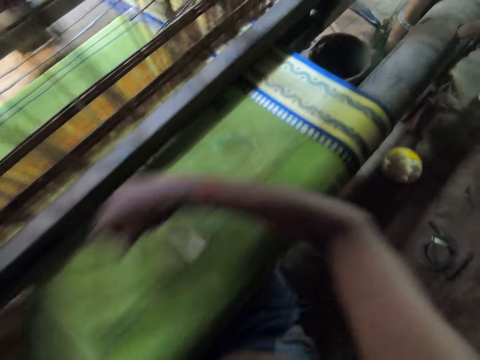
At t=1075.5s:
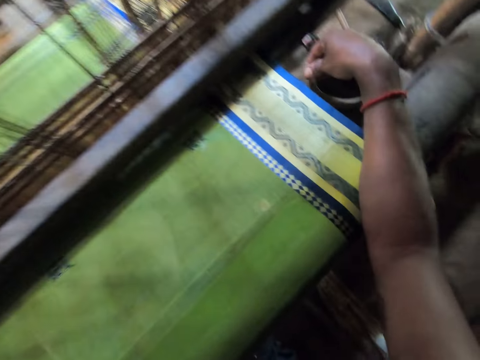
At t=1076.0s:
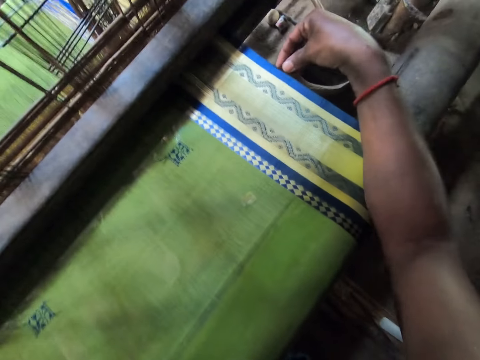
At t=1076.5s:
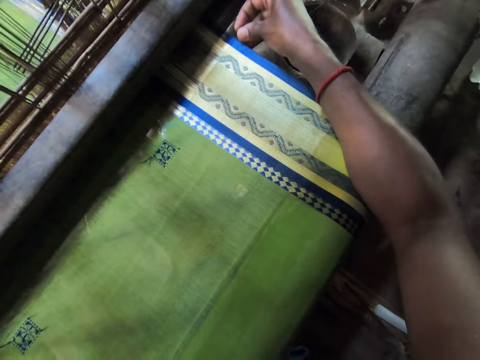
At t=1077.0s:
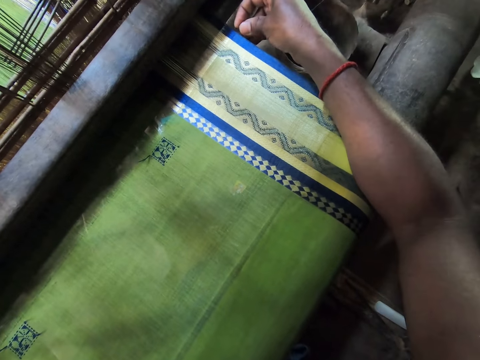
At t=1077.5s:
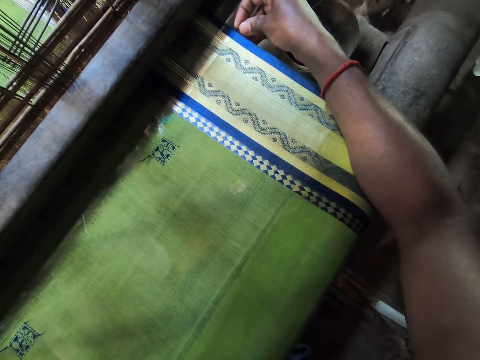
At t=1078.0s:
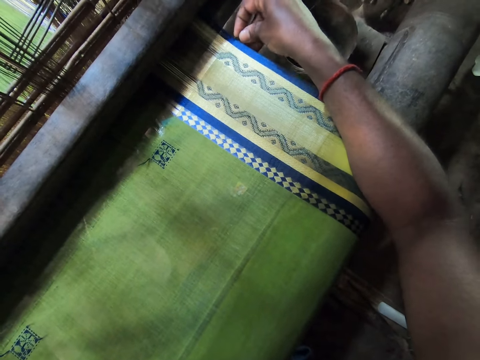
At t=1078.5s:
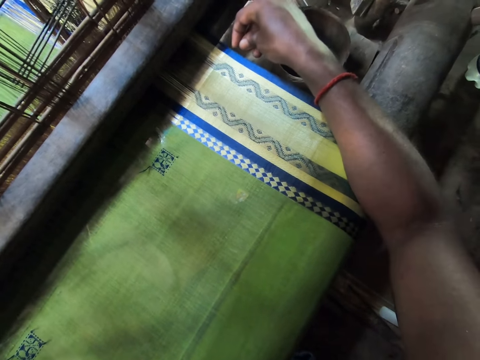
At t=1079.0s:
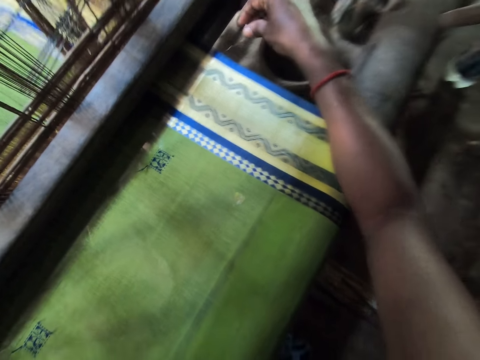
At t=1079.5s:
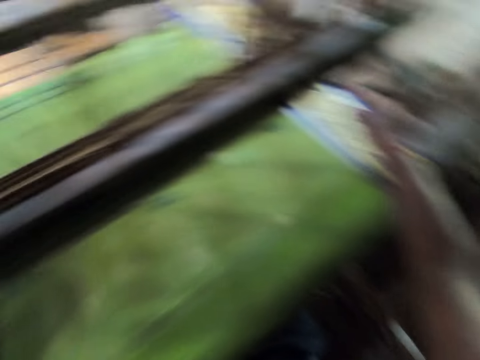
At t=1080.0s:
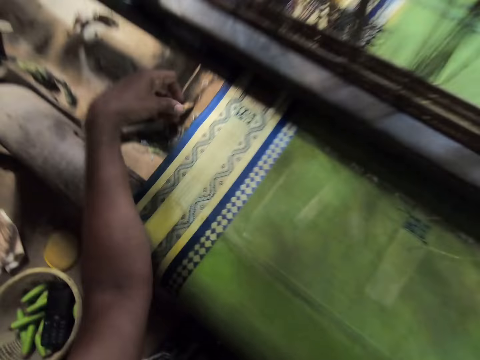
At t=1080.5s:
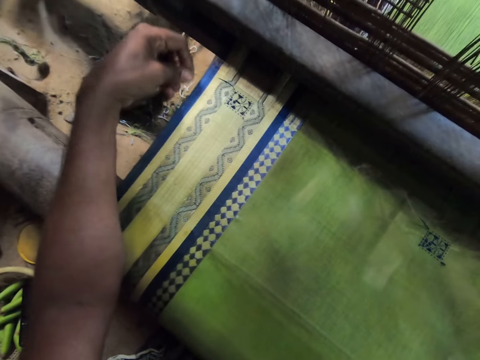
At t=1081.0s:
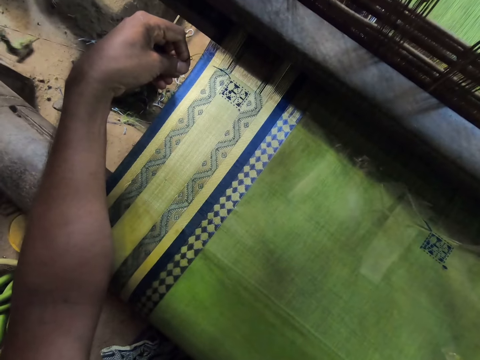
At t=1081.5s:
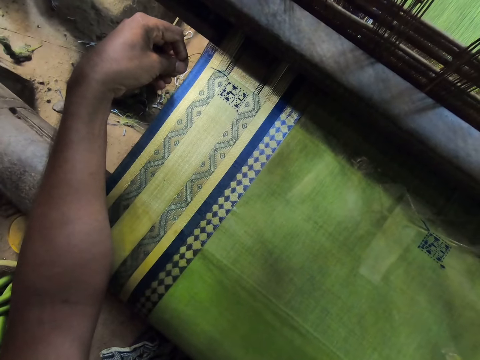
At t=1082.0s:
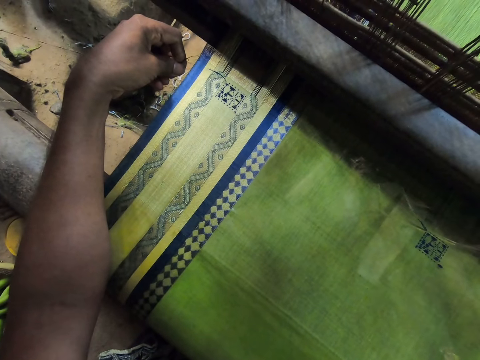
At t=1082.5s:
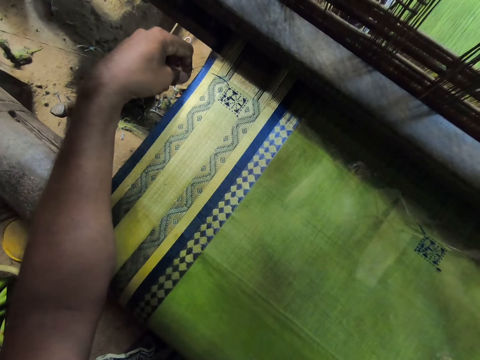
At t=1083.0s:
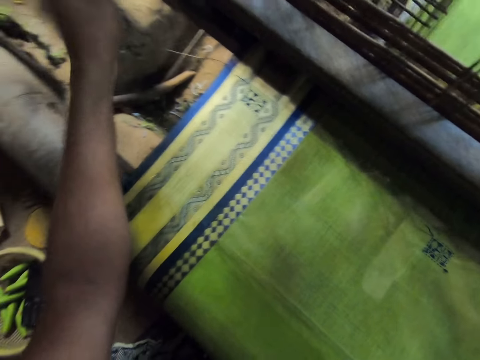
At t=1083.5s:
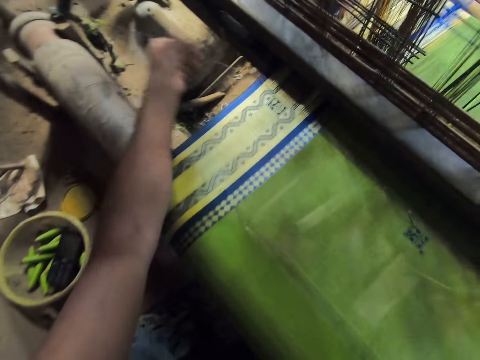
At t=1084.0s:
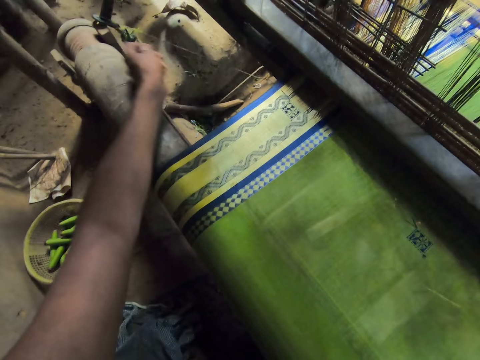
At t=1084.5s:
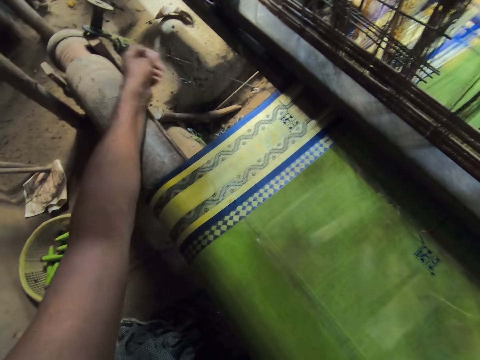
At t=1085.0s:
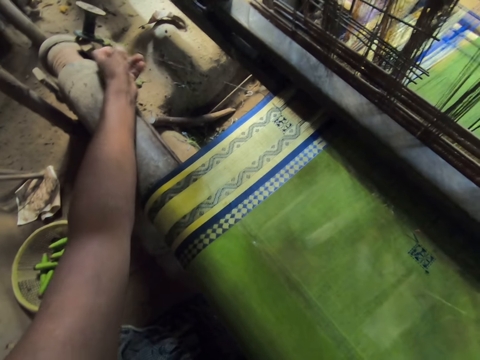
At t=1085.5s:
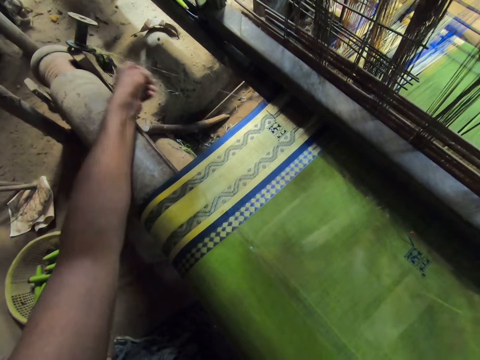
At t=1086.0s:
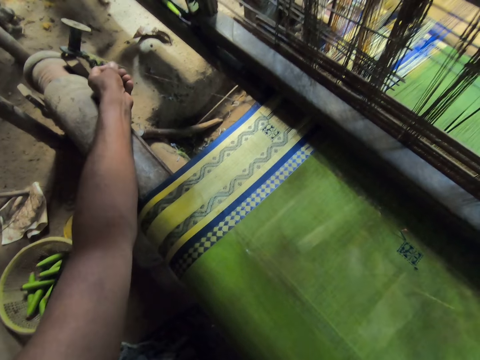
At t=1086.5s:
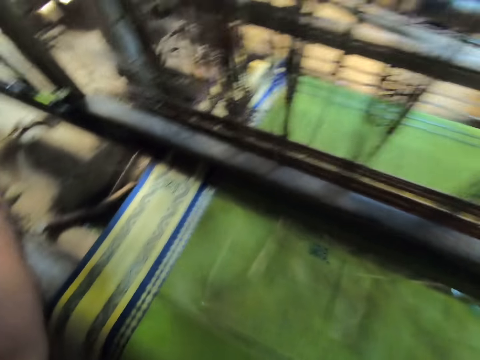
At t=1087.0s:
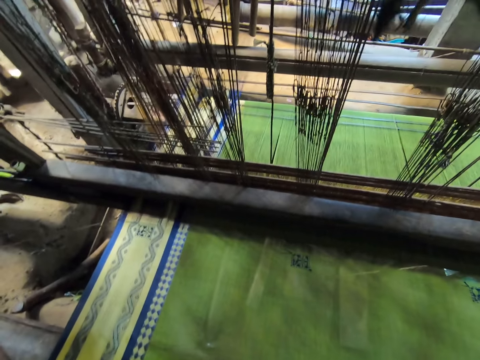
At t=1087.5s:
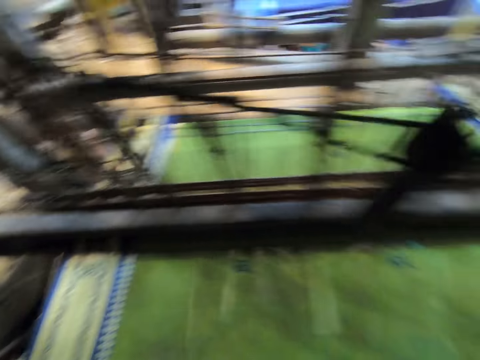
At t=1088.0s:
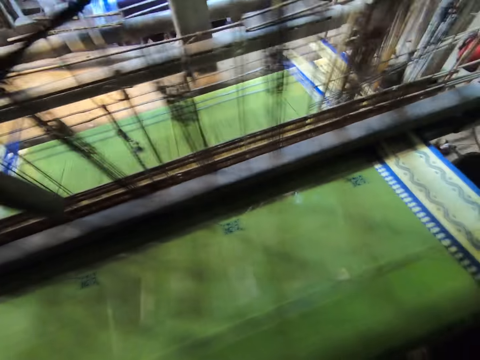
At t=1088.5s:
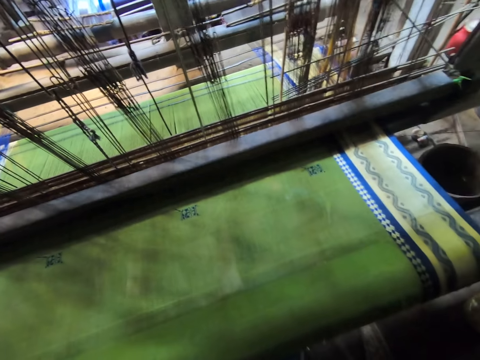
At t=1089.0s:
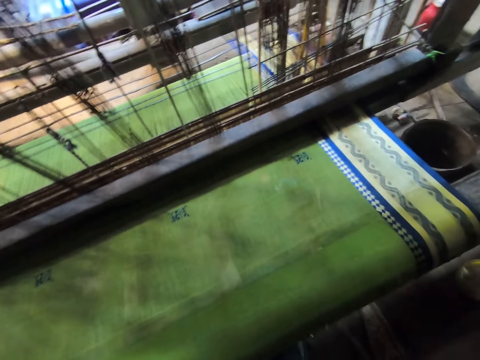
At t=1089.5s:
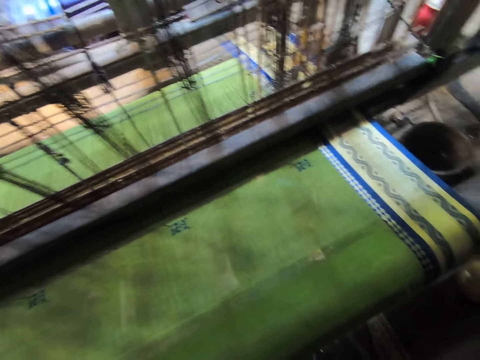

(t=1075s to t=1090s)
The camera wearer picks up a hook from the loom with his right hand. He hooks the hook on the fabric with his right hand. He picks up another hook from the loom with his left hand. He hooks the hook on the fabric with his left hand. He puts a thread in the machine. He pulls the string of the hook with his left hand. A person talks to the camera wearer.

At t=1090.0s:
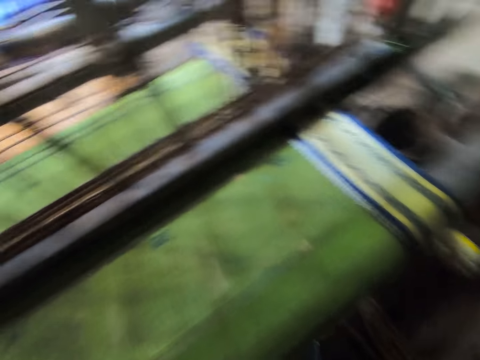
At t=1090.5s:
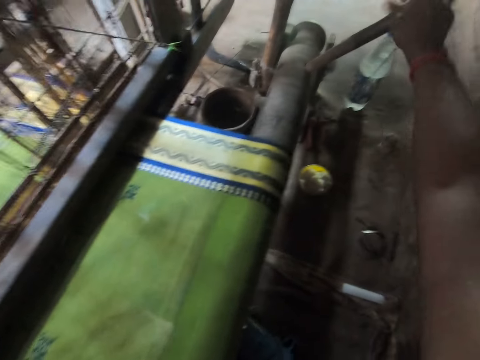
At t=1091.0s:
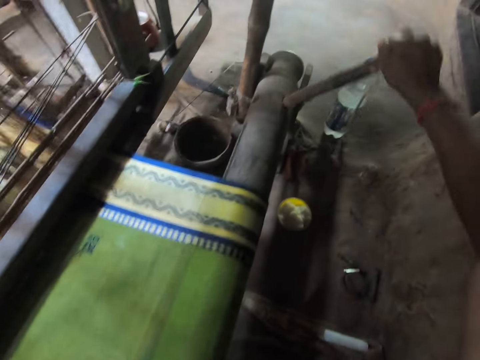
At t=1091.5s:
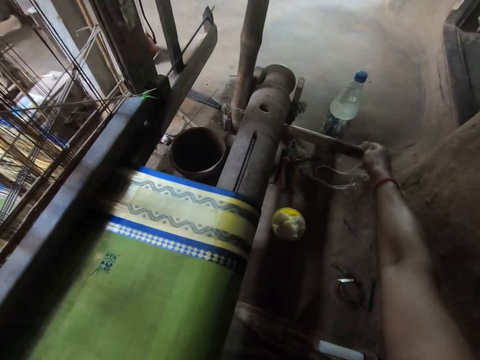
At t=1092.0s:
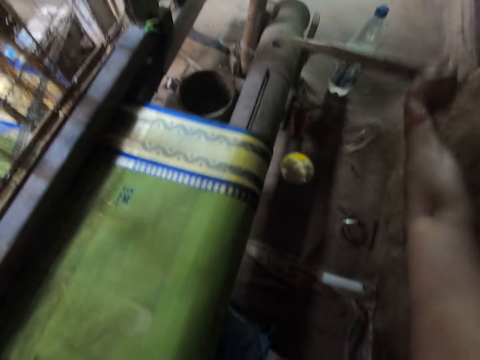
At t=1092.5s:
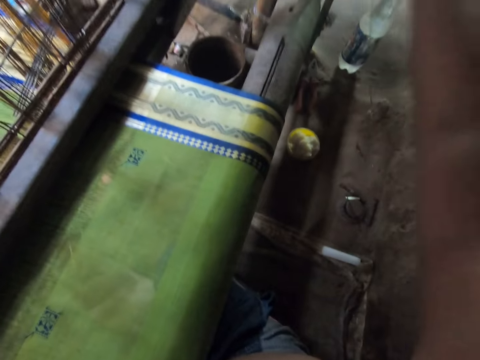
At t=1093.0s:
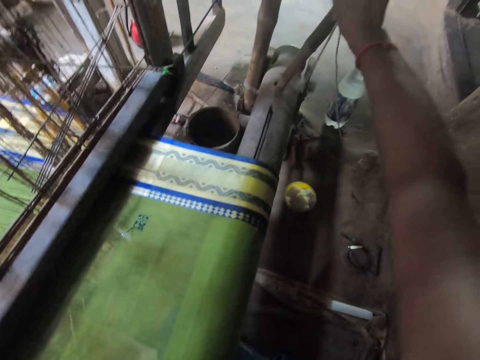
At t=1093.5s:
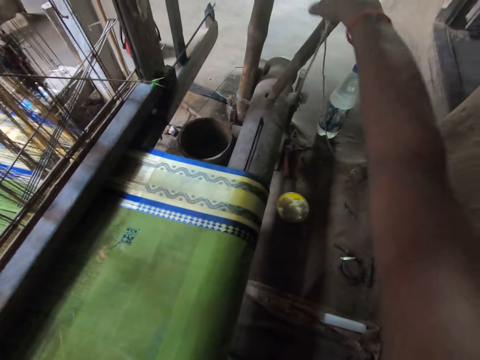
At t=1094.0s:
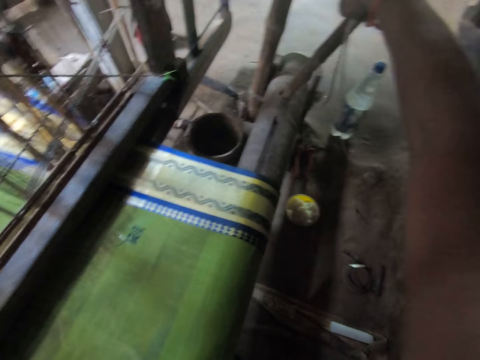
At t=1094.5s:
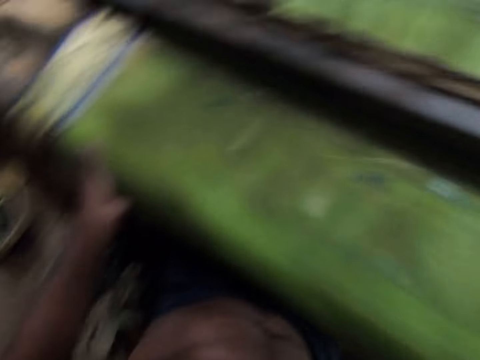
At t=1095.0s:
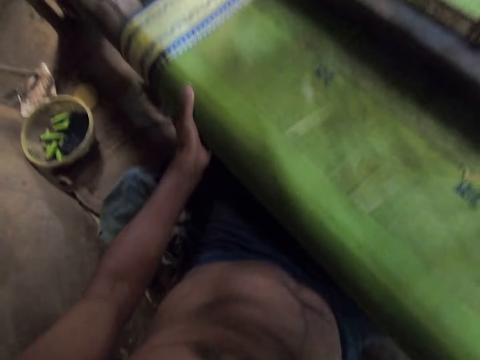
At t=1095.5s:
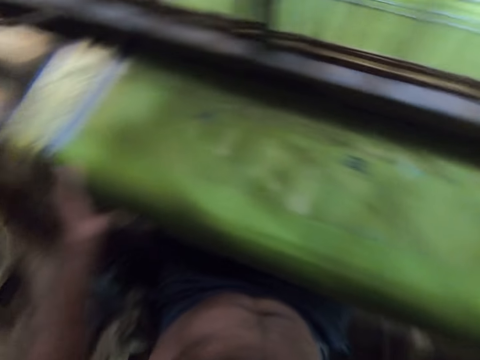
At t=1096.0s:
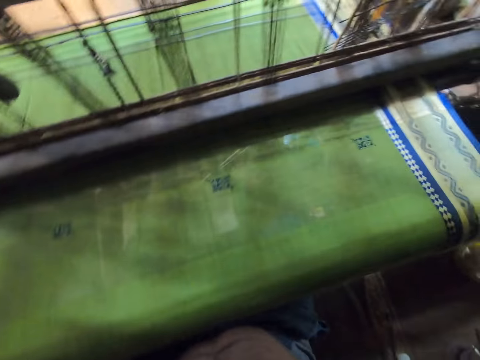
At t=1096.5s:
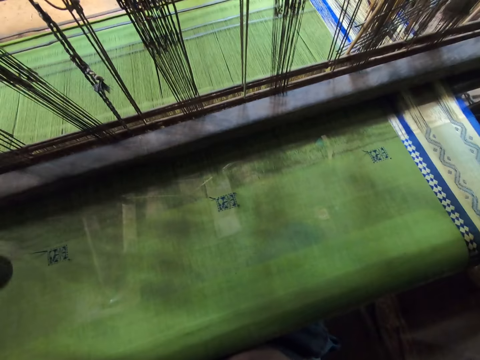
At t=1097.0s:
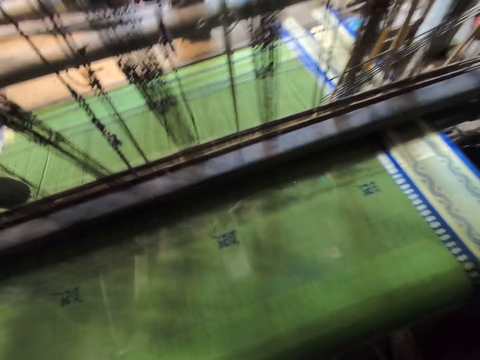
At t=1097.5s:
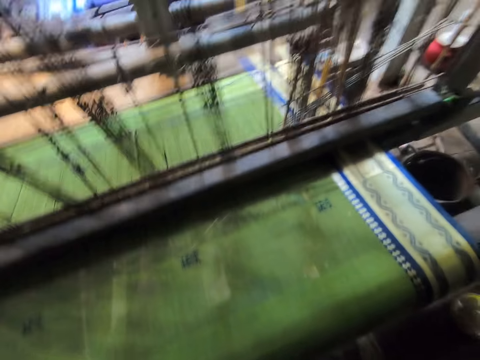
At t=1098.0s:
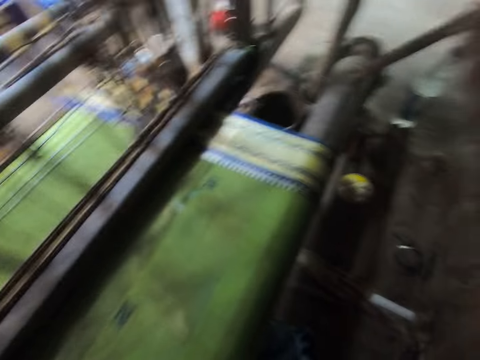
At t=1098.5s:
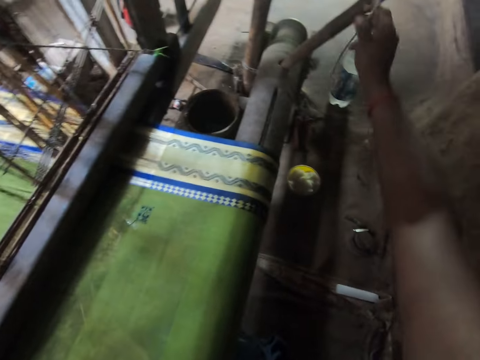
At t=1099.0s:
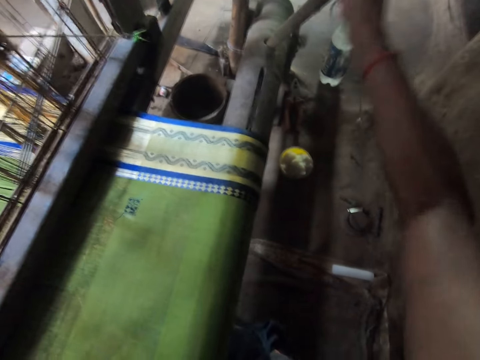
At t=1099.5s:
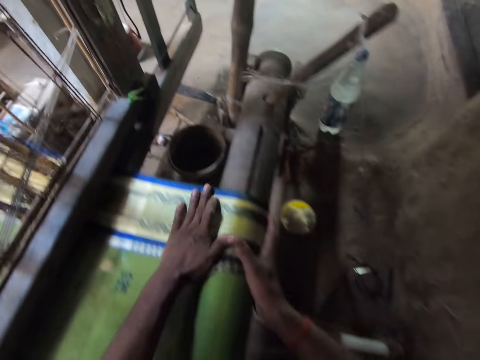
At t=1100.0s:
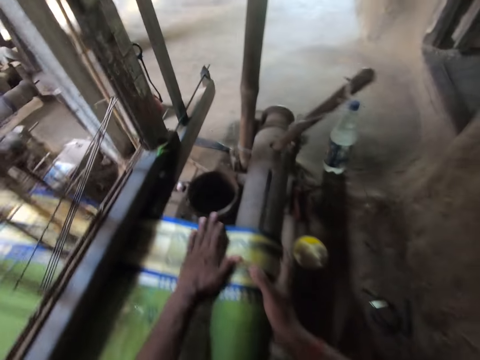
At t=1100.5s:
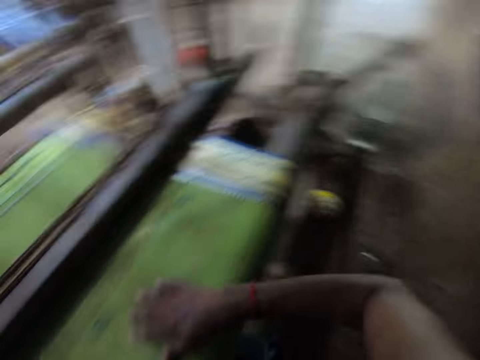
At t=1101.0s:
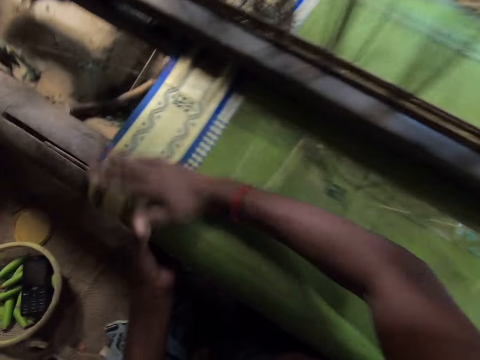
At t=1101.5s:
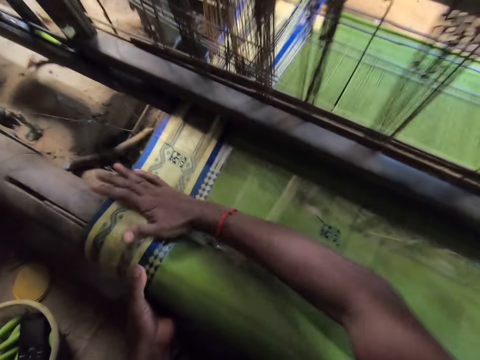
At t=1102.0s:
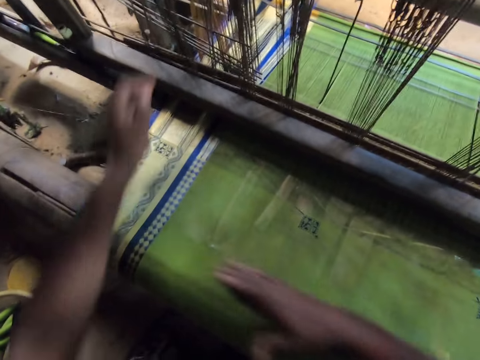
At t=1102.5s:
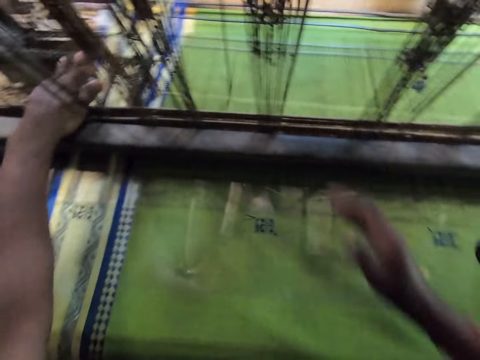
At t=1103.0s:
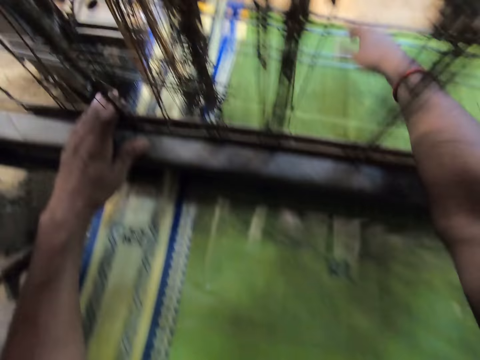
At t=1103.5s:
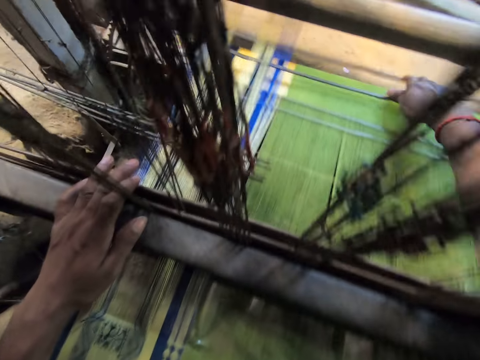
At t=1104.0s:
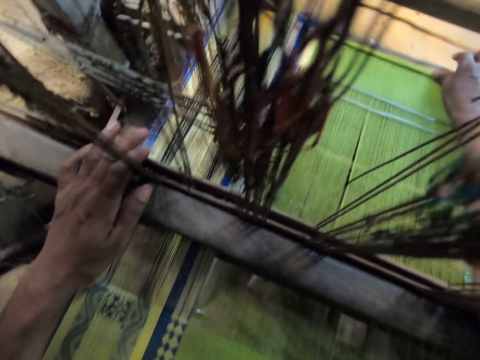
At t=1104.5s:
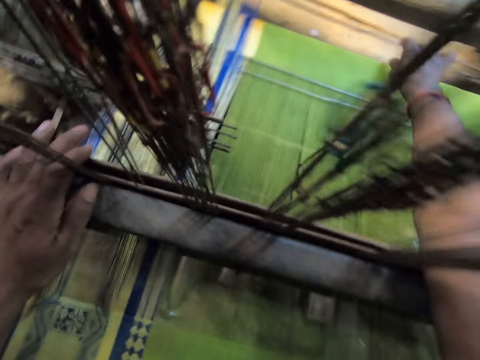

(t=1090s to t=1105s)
The camera wearer looks around and talks to a person. He tightens the loom with a stick in his right hand. He operates the machine. He looks around. He looks around again. He speaks. He adjusts the cloth on the loom with both hands.
